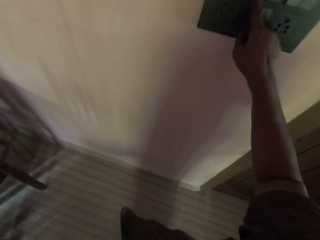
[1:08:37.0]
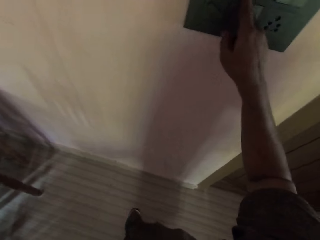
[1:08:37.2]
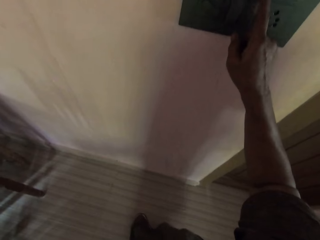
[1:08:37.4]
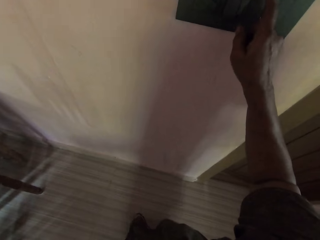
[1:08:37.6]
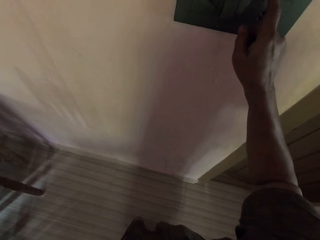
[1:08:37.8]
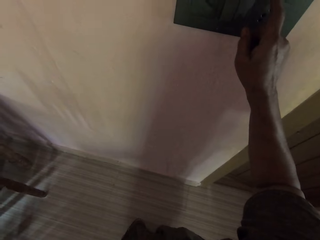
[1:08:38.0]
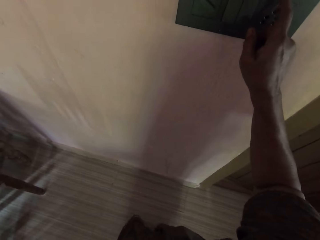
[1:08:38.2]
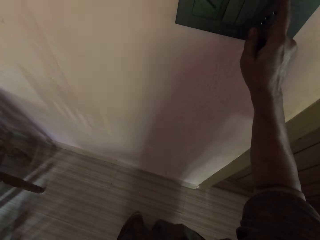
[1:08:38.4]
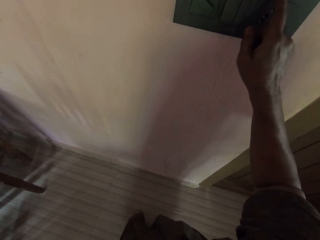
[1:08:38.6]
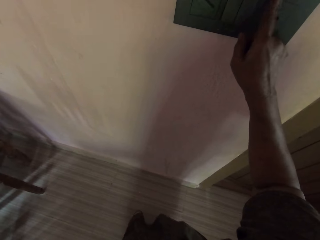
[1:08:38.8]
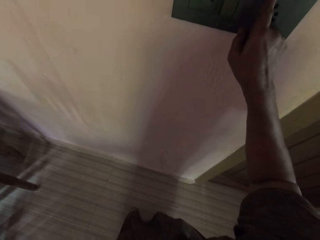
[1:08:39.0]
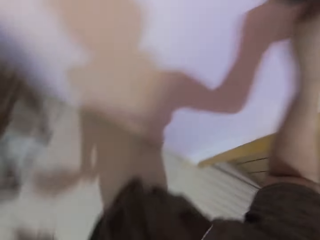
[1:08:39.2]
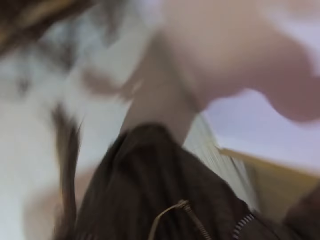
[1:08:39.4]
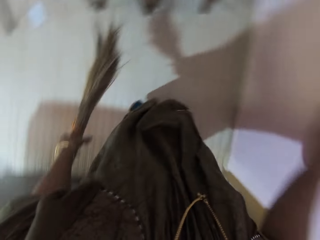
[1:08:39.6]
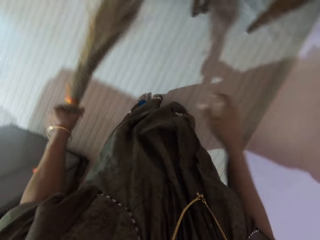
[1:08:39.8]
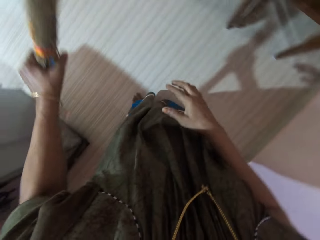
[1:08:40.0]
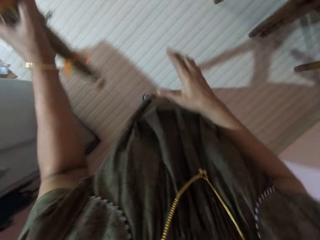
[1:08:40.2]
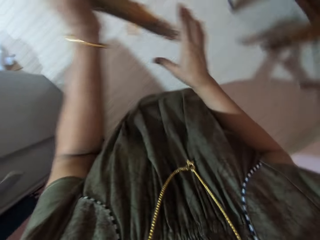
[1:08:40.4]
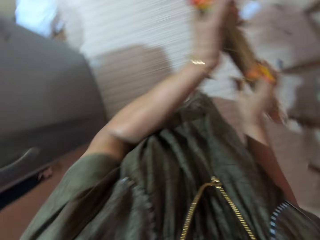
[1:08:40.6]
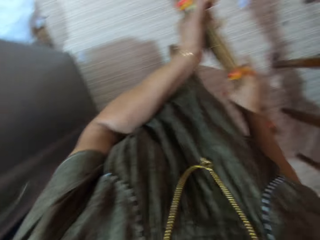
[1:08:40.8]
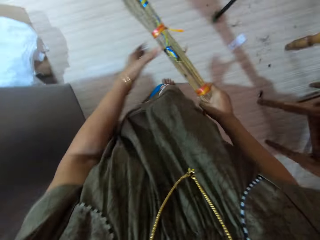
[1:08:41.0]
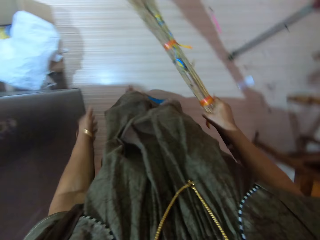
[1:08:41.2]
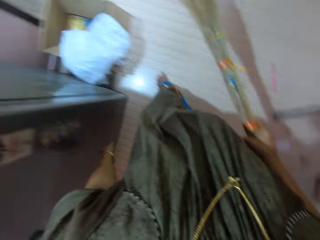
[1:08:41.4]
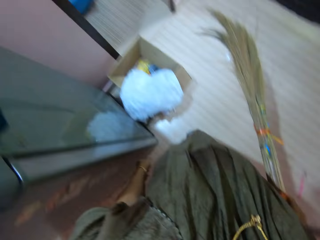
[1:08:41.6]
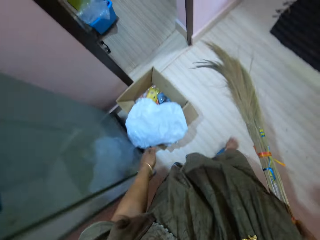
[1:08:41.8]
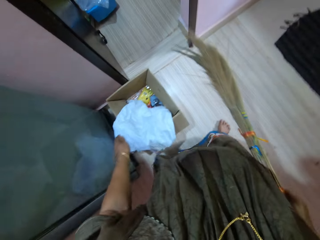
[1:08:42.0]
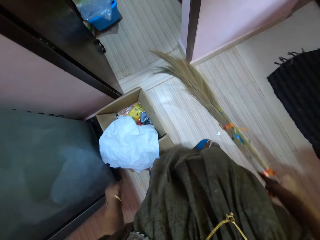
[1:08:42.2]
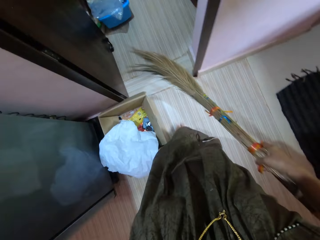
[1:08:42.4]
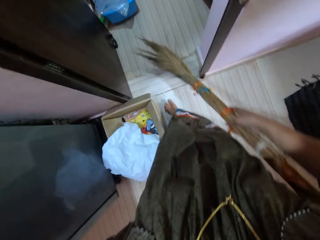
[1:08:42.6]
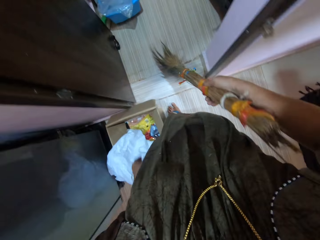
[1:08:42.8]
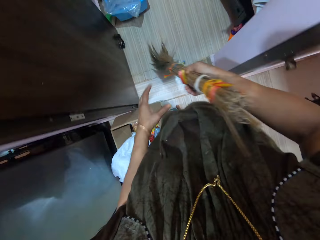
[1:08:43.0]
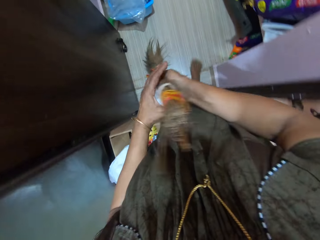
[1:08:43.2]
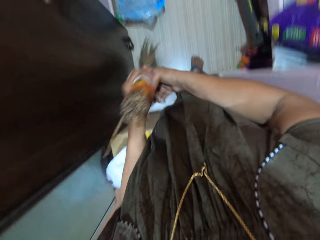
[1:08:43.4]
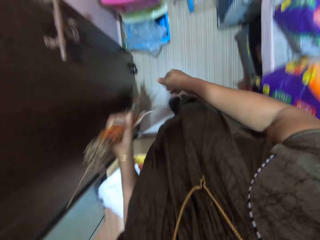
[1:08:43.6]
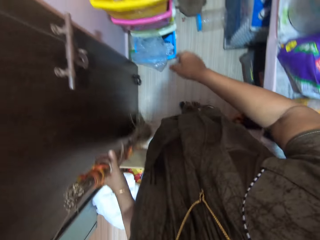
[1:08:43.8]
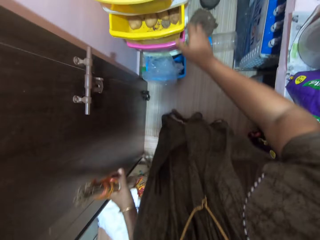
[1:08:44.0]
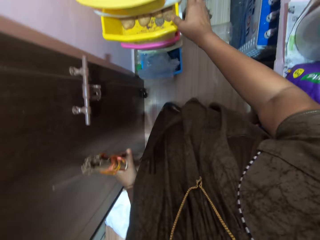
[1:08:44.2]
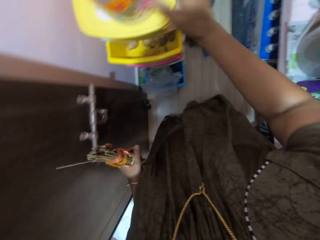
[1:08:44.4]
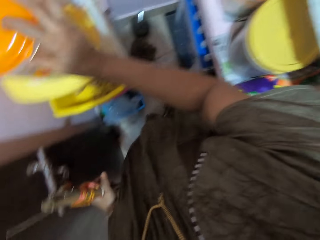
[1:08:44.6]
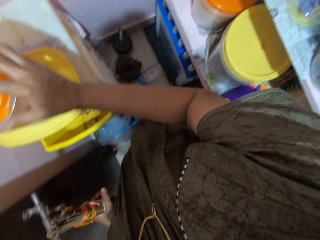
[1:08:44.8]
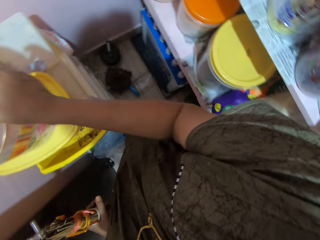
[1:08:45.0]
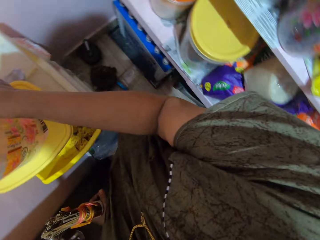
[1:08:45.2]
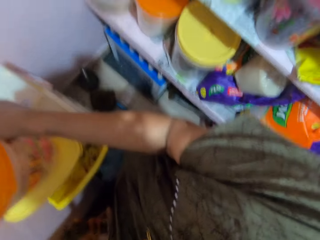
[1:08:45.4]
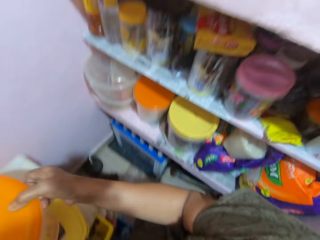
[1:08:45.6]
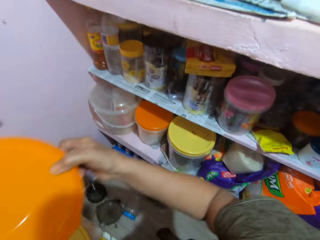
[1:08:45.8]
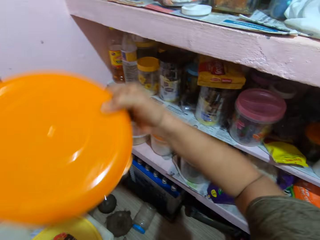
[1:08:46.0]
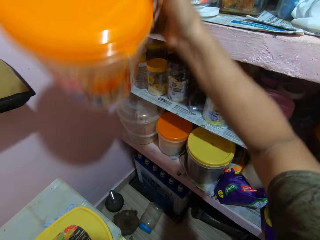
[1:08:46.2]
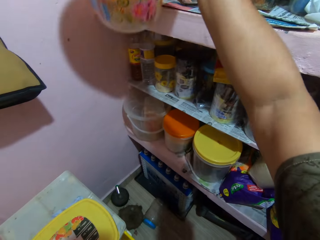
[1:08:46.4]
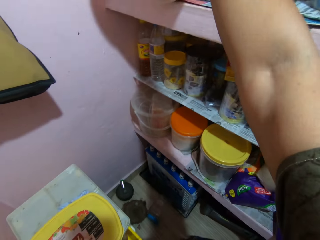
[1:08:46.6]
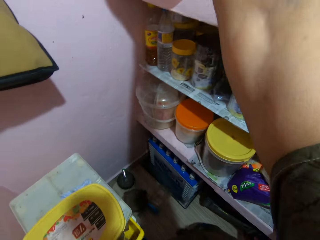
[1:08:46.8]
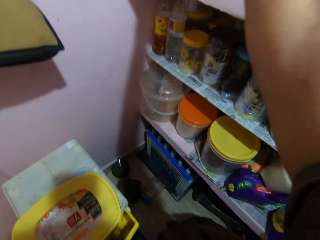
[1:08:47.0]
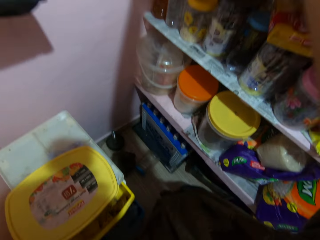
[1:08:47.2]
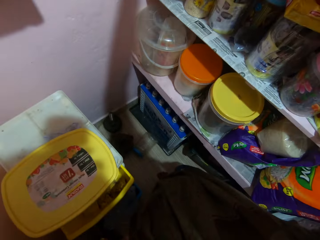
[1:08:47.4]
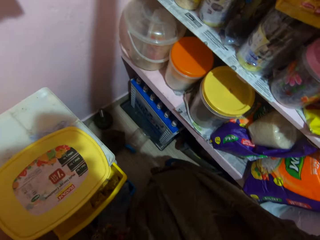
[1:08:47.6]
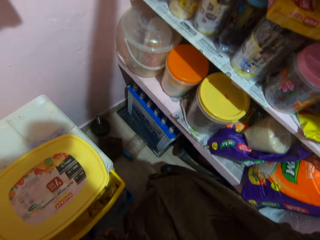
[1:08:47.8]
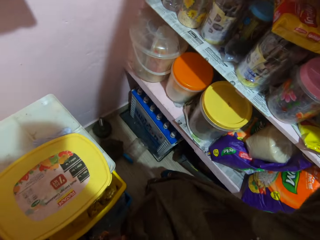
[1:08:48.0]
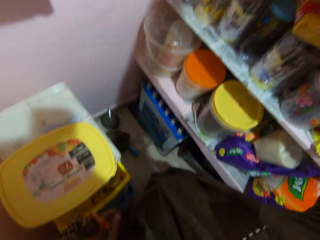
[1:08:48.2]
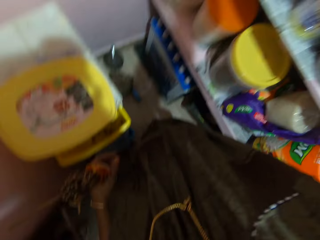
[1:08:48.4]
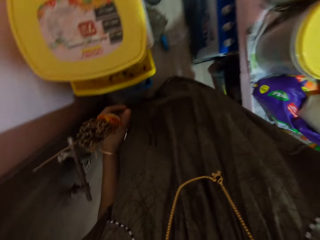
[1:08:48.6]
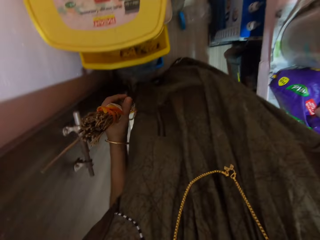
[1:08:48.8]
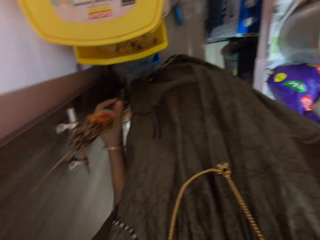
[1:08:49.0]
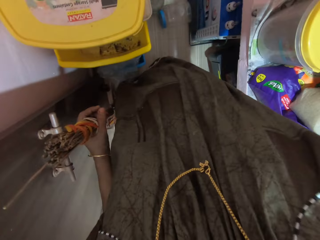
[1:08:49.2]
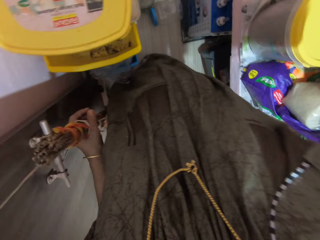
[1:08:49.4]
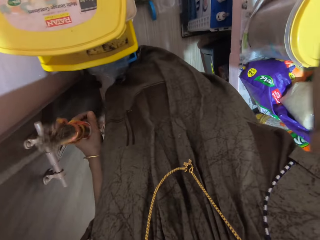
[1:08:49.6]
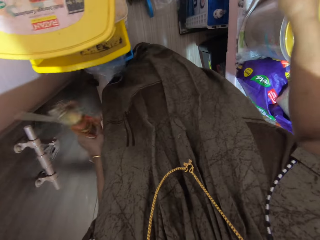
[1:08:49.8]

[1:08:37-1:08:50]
The camera wearer flips a switch with her right hand. She flips another switch with her right hand. She enters the kitchen. She transfers the broom to her right hand. She transfers the broom to her left hand. She enters a store. She picks up a plastic container with her right hand from a cupboard. She places the plastic container on a shelf.

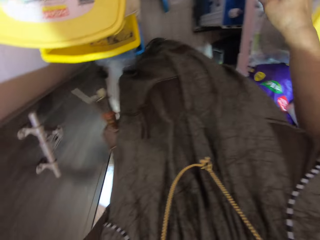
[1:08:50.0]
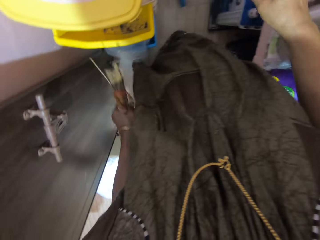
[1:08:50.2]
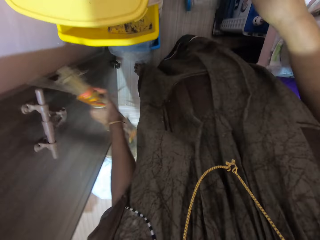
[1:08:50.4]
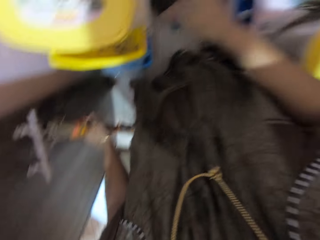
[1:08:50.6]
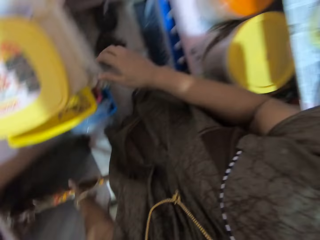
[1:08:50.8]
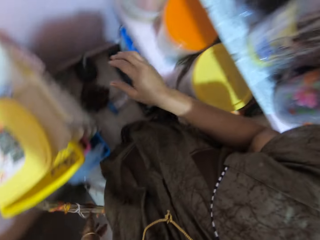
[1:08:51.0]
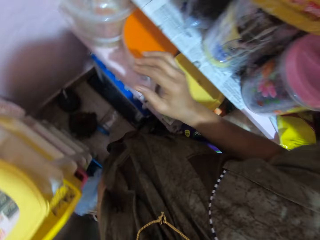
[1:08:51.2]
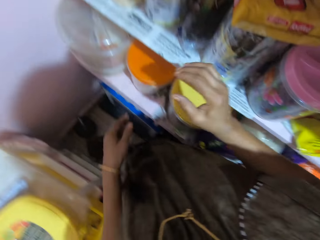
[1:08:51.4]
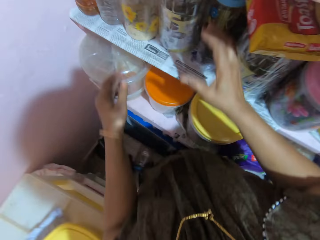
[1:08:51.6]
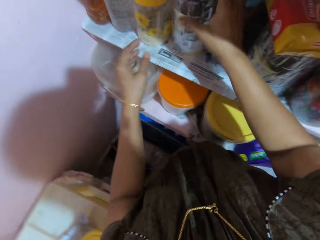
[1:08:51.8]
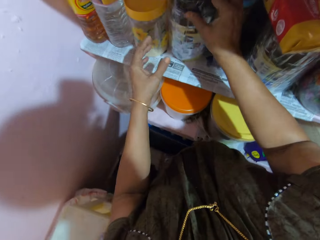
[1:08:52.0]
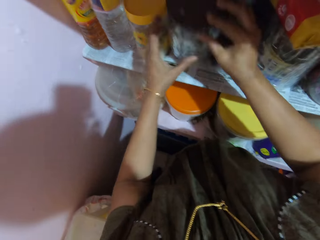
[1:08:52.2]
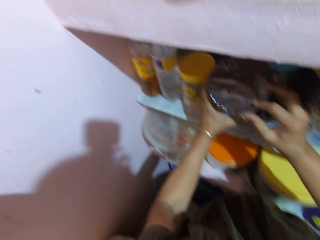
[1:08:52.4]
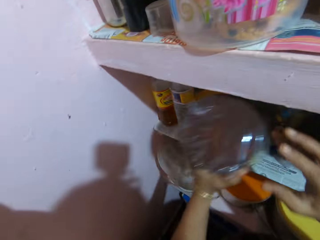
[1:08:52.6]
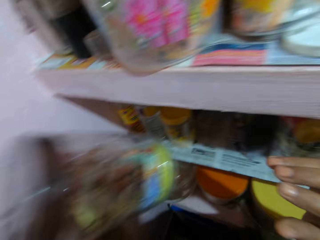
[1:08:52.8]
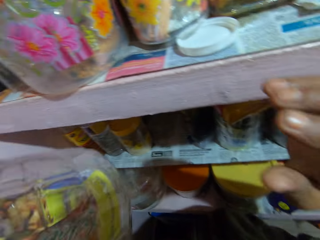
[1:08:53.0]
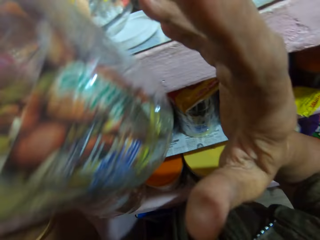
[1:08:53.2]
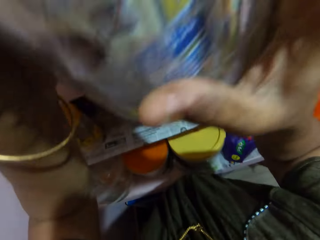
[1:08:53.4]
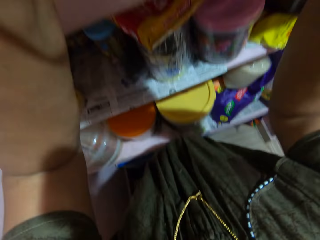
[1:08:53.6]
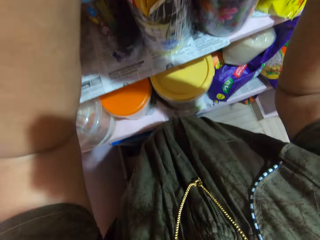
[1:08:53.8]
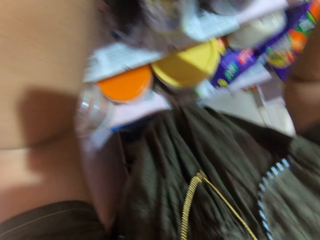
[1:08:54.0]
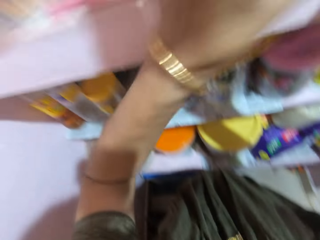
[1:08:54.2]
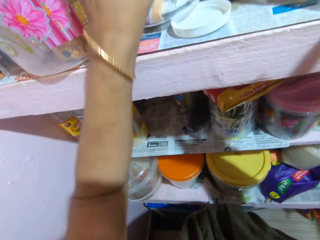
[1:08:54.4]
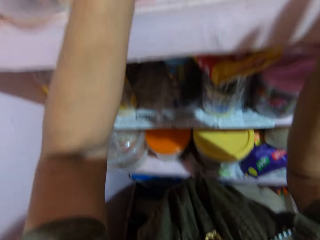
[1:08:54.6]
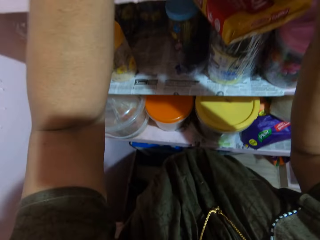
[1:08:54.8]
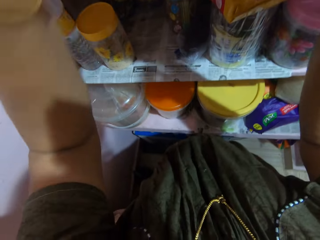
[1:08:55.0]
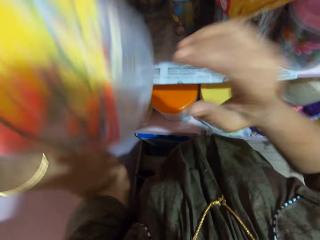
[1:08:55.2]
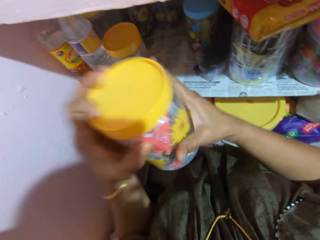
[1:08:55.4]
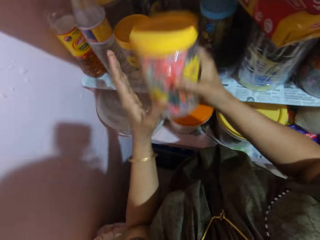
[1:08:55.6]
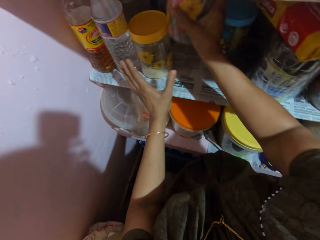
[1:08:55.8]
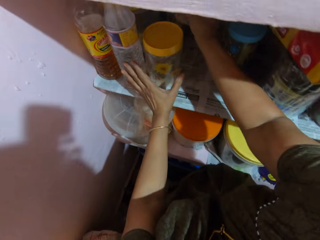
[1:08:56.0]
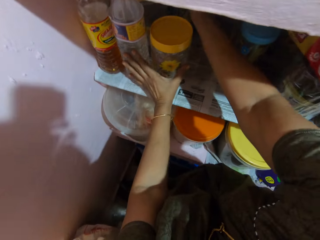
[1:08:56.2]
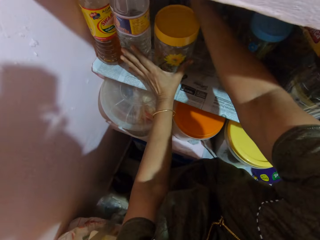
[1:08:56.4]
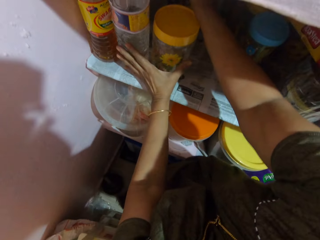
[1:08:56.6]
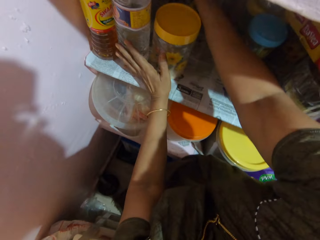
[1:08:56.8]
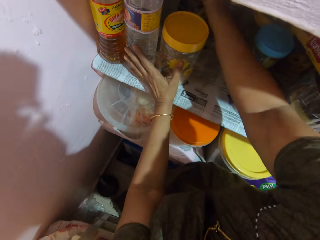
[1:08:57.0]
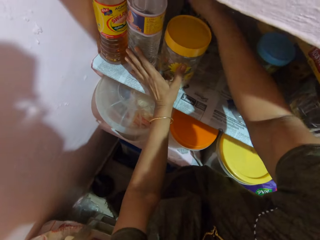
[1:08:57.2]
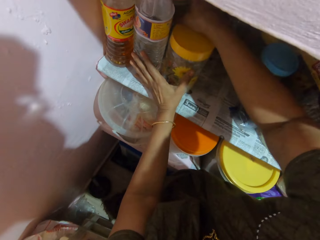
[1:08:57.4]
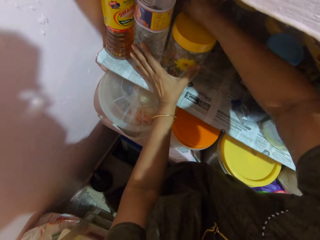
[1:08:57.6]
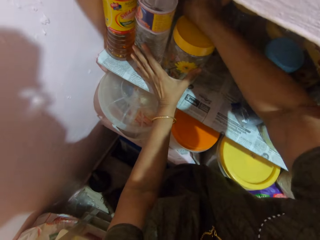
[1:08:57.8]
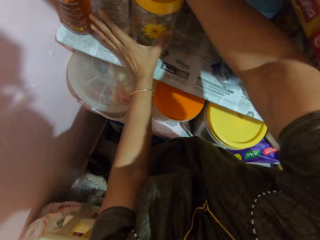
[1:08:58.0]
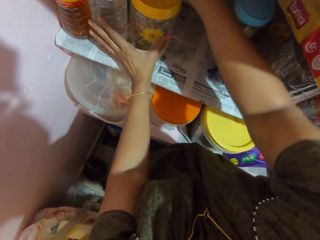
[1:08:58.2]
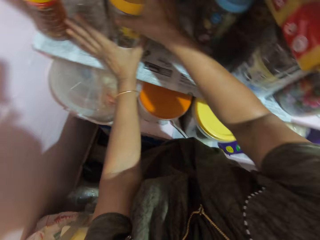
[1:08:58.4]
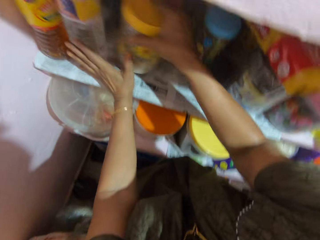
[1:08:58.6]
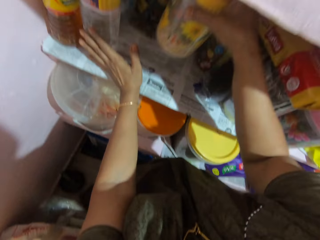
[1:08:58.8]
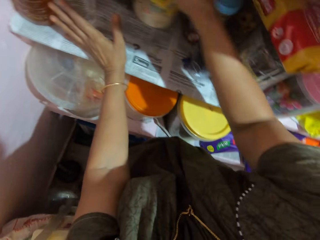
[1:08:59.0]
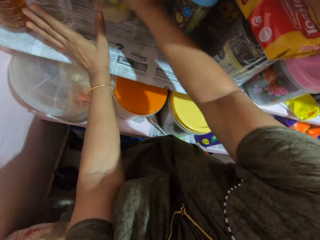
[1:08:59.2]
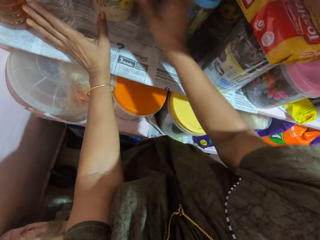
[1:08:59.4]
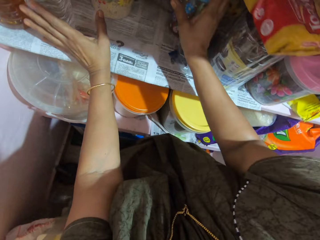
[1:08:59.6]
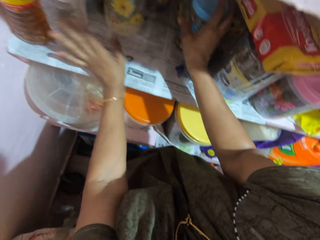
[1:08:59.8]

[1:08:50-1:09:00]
The camera wearer drops the broom on the floor from her left hand. She arranges the tins on the kitchen shelves. She picks another plastic container from the shelf with both hands. She places the second plastic container on the shelf. She picks another plastic container from the shelf with her left hand. She transfers the third plastic container to her right hand. She places the third plastic container on the shelf. She picks another plastic container from the shelf with her right hand. She places the fourth plastic container on the shelf.
